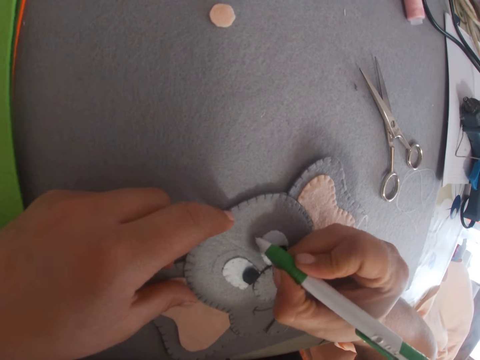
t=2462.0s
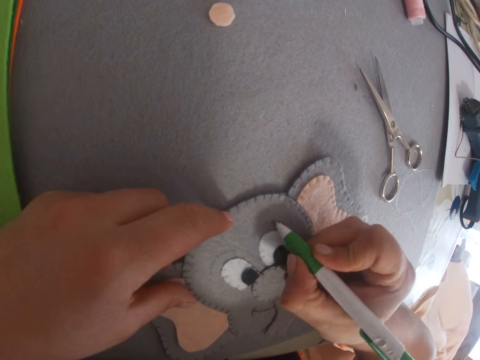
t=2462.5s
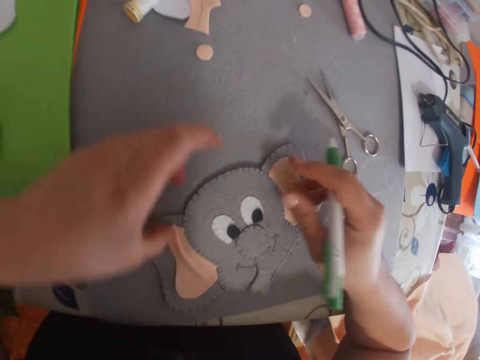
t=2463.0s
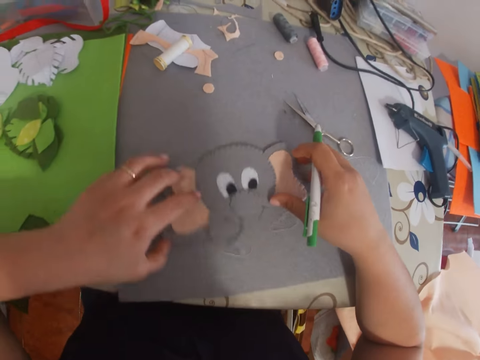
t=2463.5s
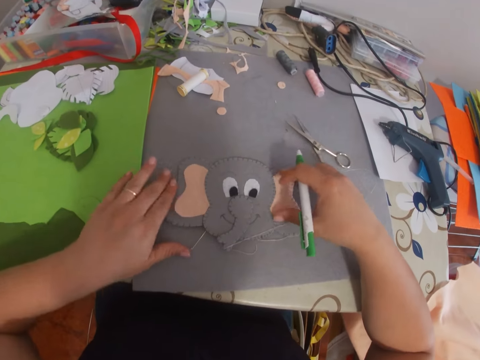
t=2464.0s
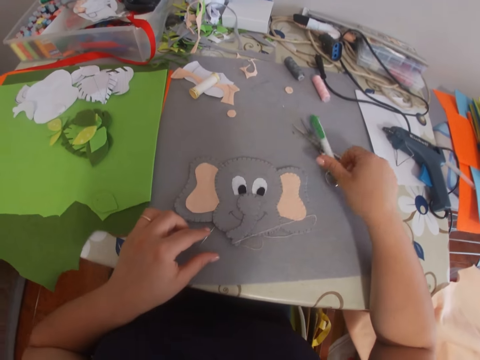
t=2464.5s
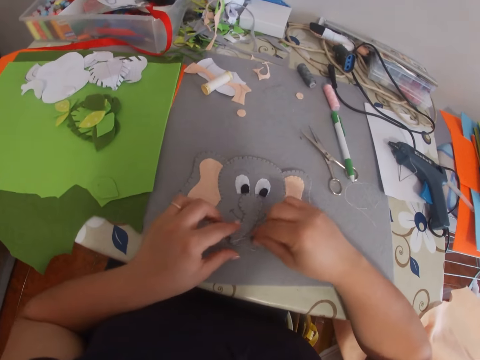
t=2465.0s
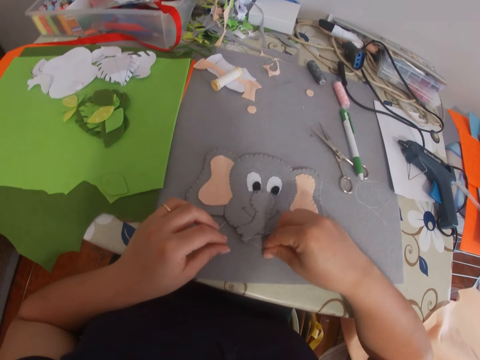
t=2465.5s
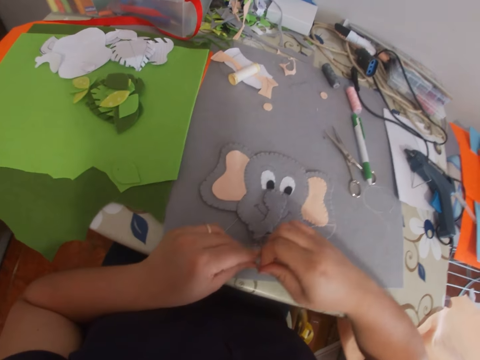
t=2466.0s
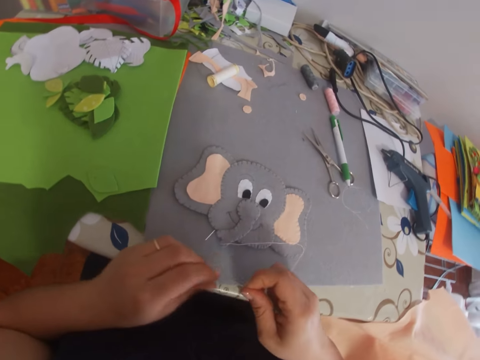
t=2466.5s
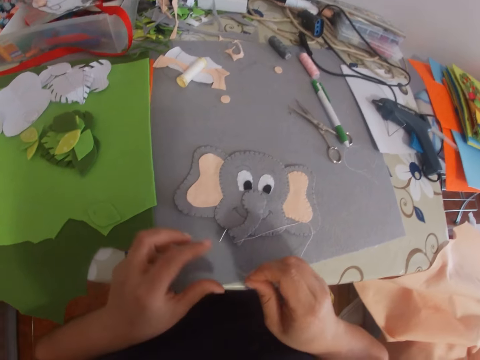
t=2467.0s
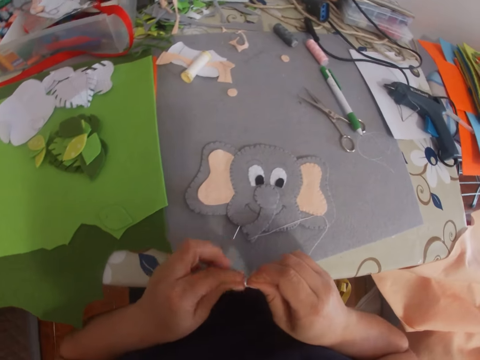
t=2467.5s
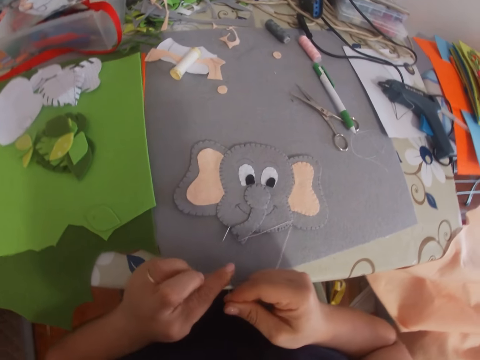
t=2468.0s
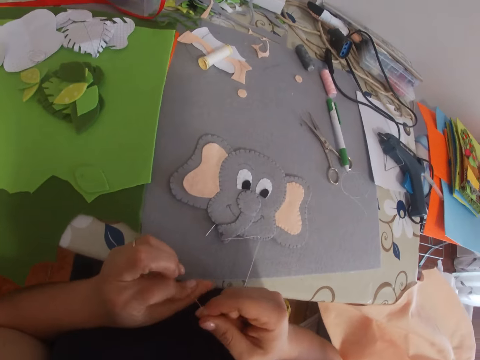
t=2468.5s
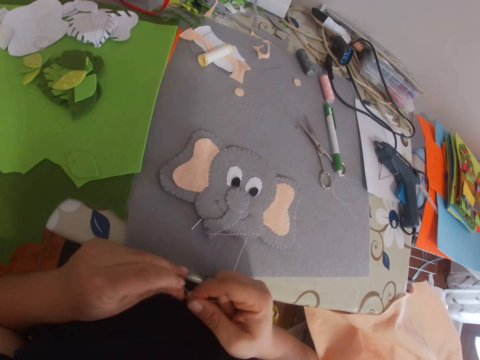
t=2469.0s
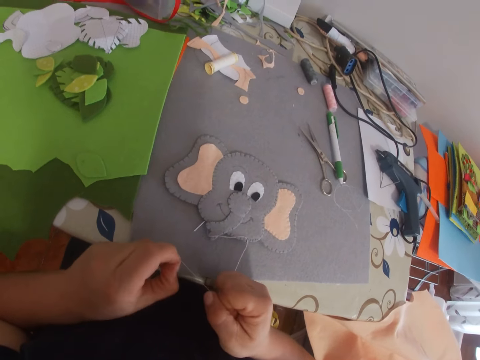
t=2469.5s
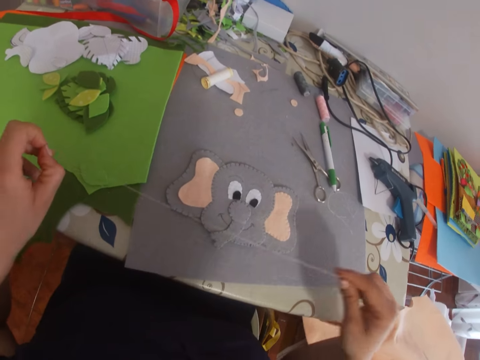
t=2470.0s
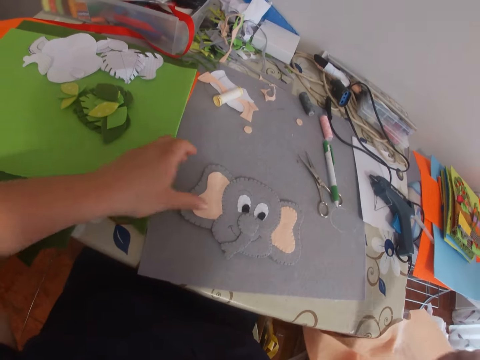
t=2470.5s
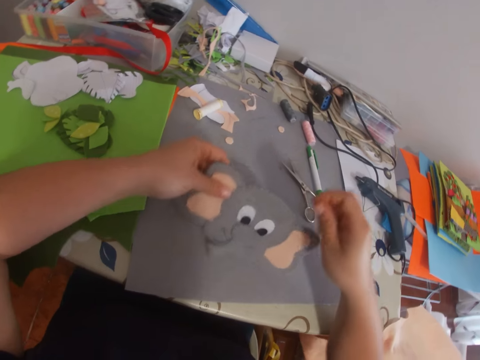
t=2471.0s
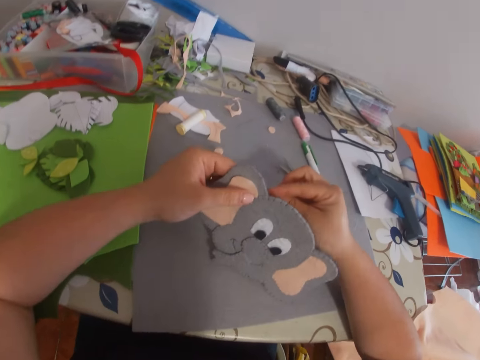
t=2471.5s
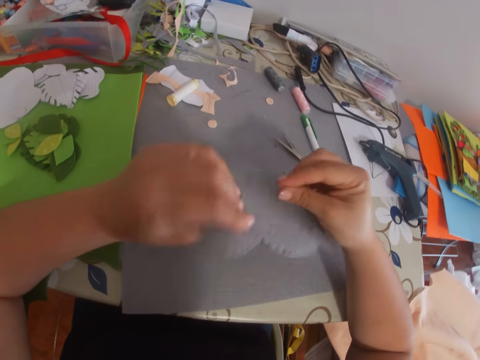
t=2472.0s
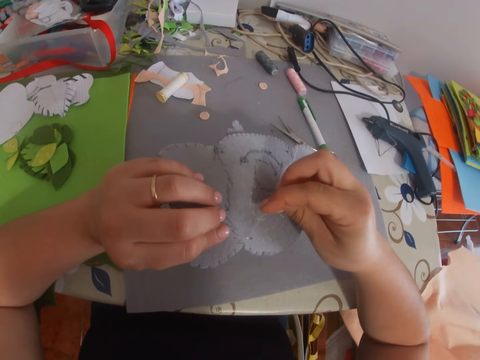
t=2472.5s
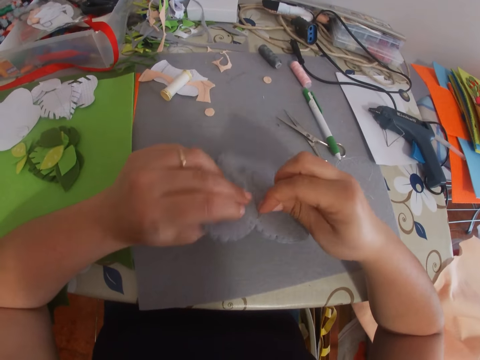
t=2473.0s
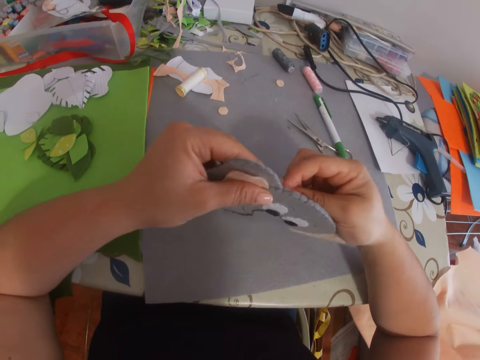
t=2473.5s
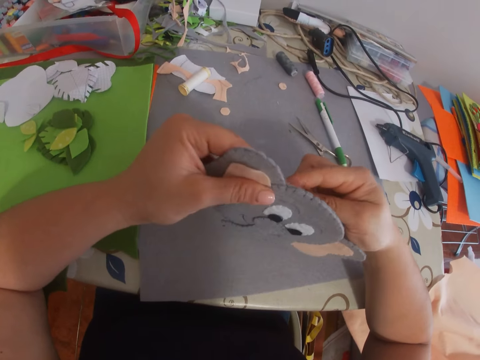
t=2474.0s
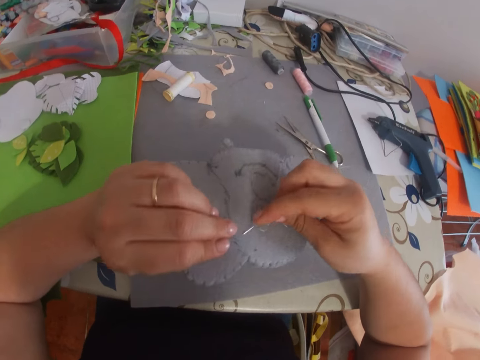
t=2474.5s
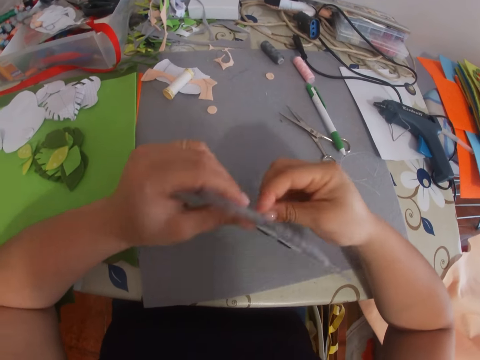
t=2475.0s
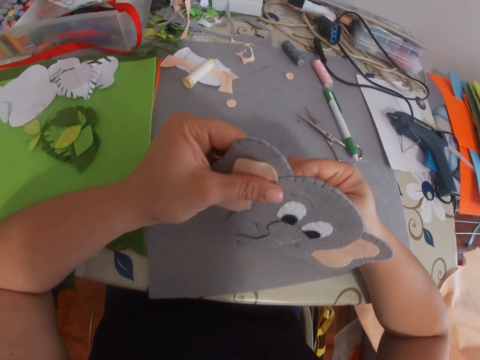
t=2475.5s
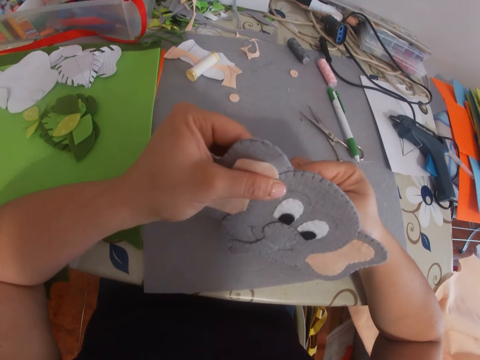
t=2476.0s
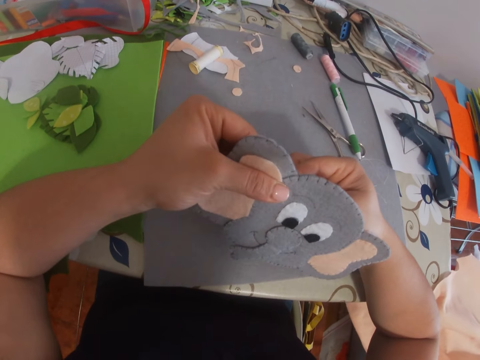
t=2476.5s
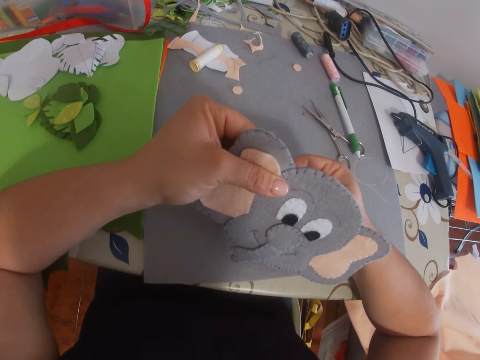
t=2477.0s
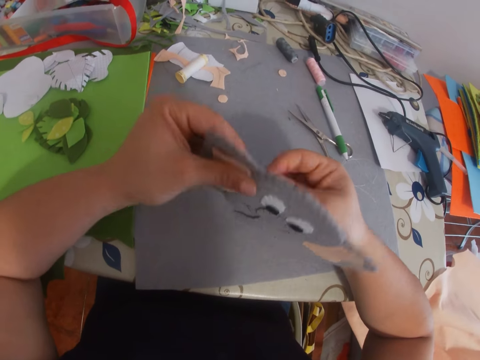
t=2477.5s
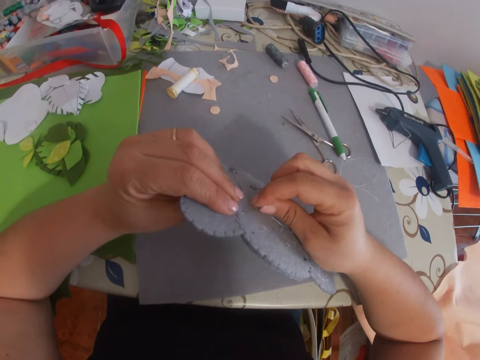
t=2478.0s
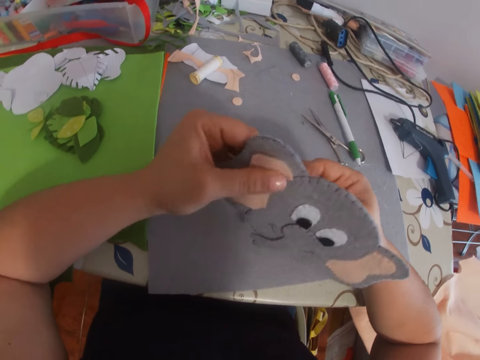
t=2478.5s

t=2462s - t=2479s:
The camera wearer removes the pen from the craft. She adjusts the craft on the table. She places the pen down on the table. She takes the sewing needle and sewing thread on the table. She ties the thread together. She picks up the craft on the table with her left hand. She sews the craft or garment using the sewing needle. She turns the craft. She sets the needle on the craft. She sews the garment using the sewing needle. She turns the garment.

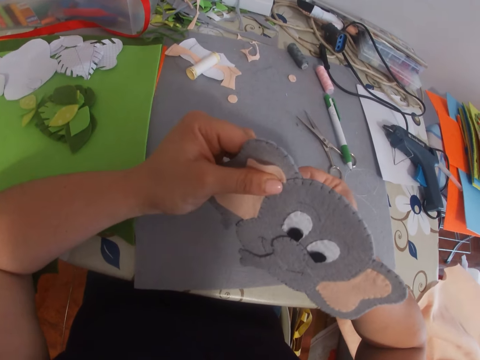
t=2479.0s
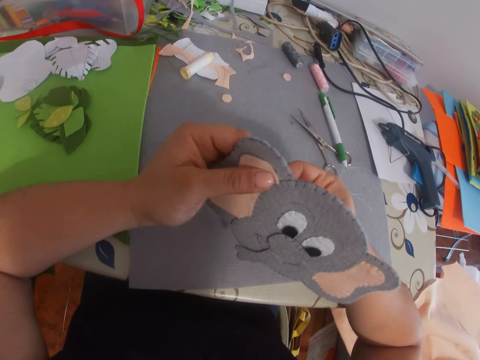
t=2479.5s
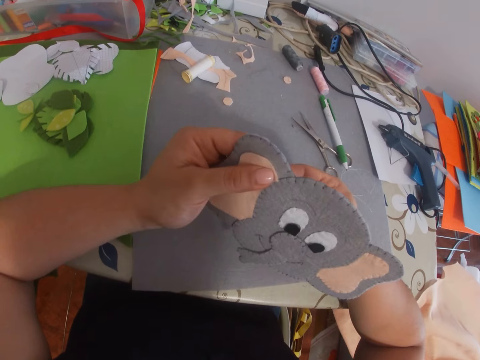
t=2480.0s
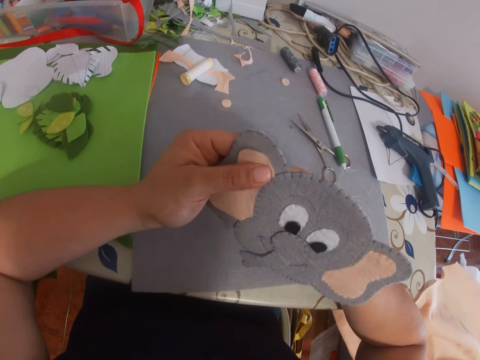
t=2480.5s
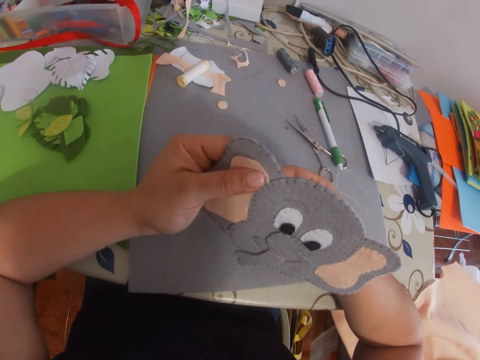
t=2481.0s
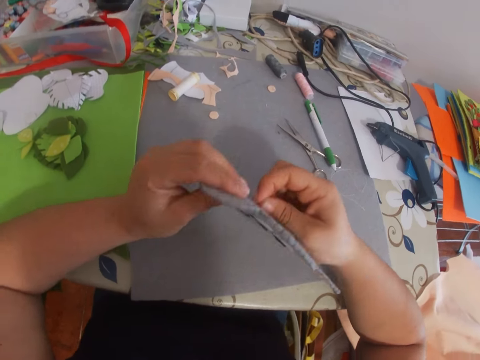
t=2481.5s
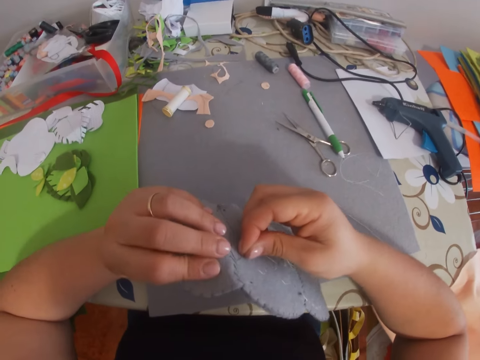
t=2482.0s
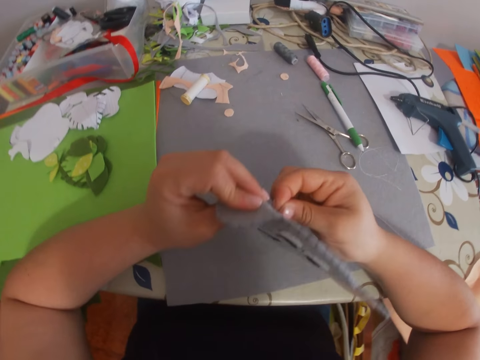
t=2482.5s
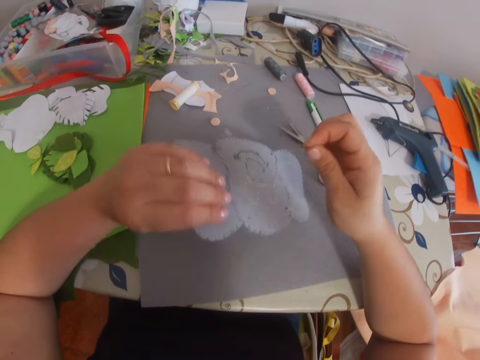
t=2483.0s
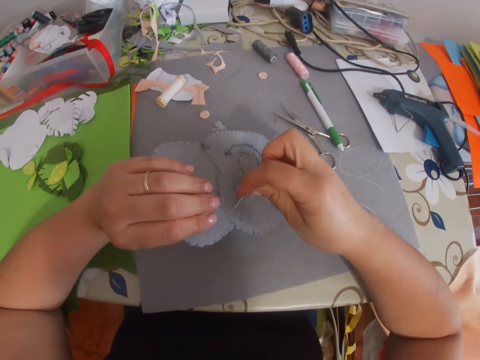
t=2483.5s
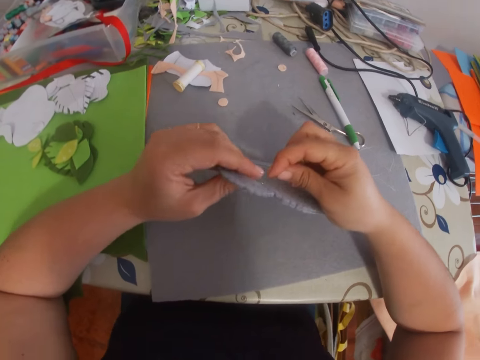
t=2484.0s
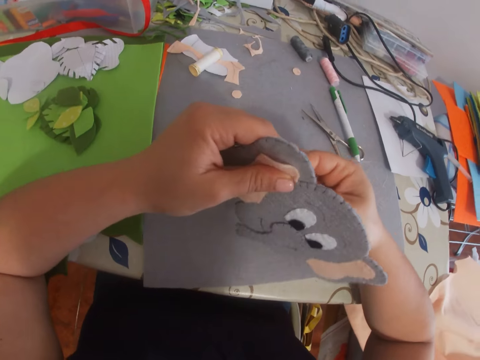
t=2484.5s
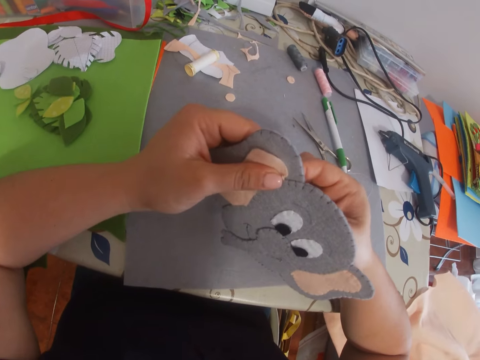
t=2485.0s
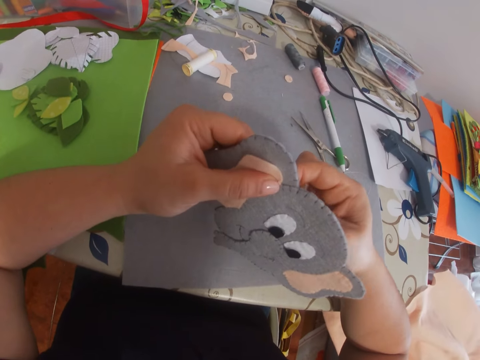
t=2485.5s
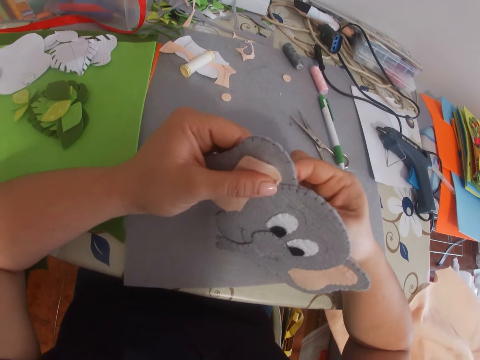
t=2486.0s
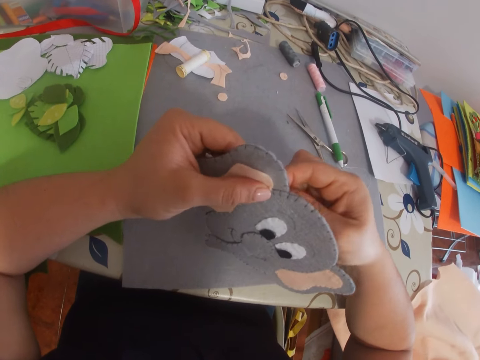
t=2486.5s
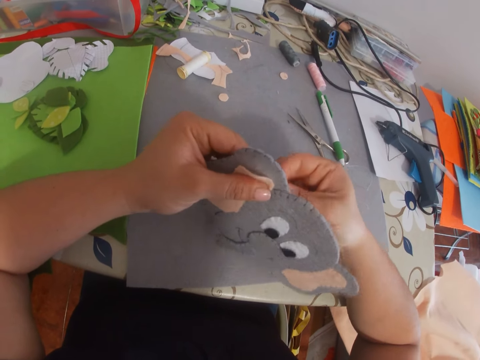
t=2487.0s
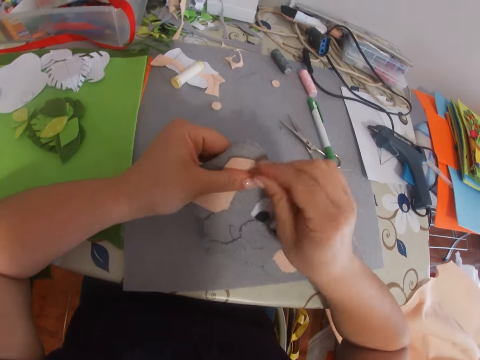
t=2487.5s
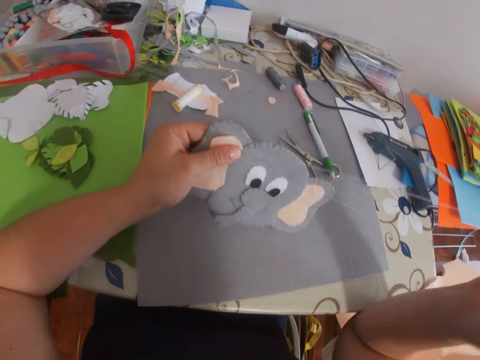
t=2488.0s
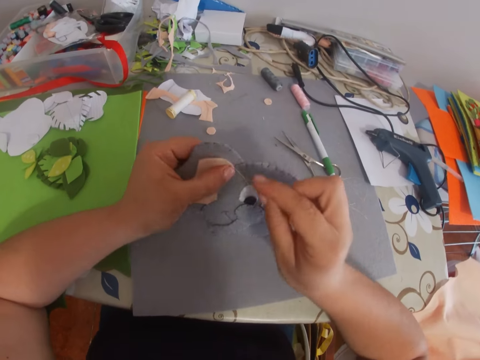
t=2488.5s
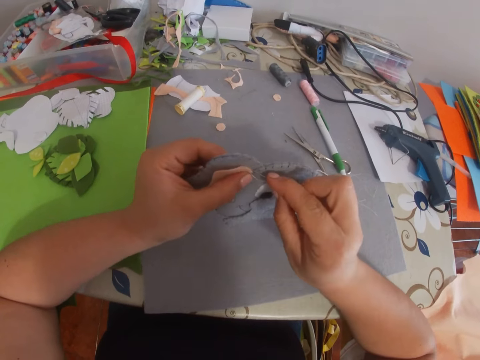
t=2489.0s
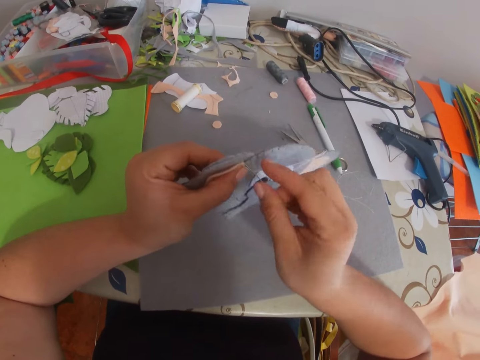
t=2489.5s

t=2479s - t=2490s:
The camera wearer sews a garment using a sewing needle. They turn the garment. They sew the garment using the sewing needle. They stitch the craft with the needle.
